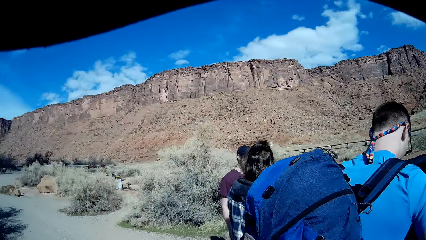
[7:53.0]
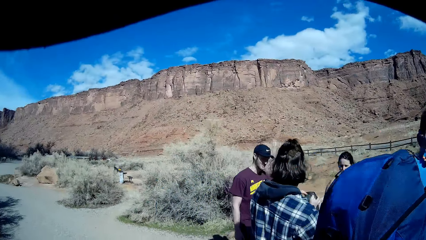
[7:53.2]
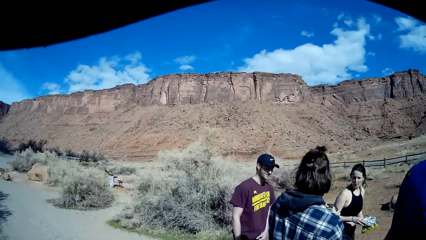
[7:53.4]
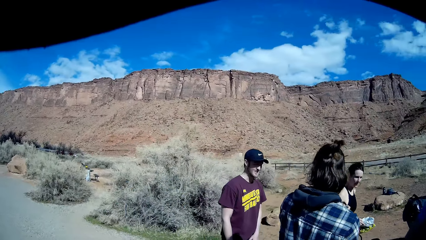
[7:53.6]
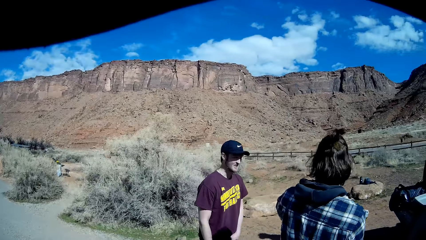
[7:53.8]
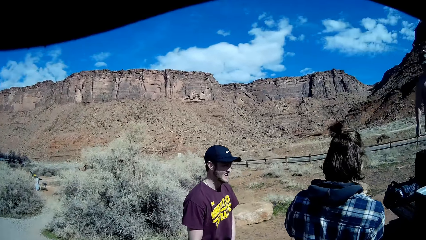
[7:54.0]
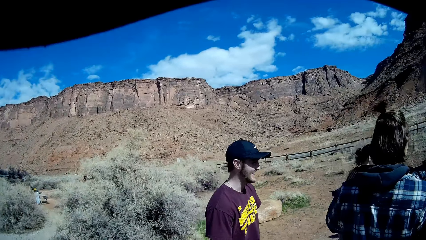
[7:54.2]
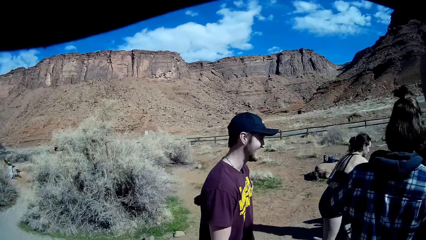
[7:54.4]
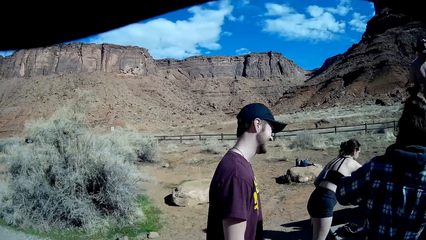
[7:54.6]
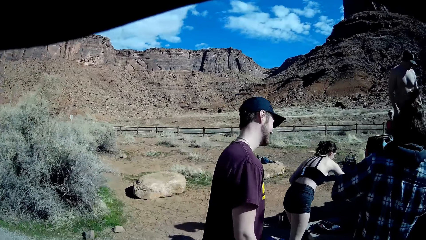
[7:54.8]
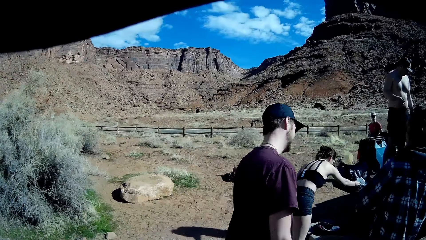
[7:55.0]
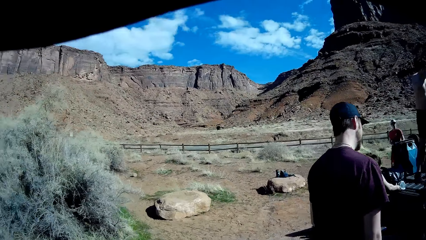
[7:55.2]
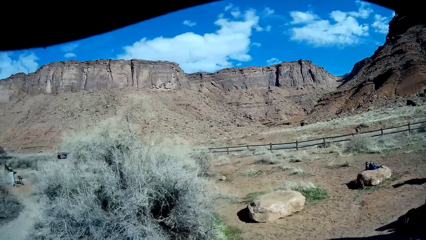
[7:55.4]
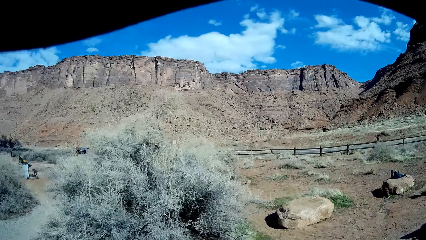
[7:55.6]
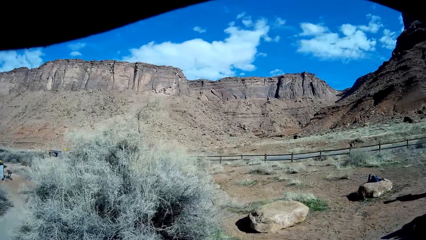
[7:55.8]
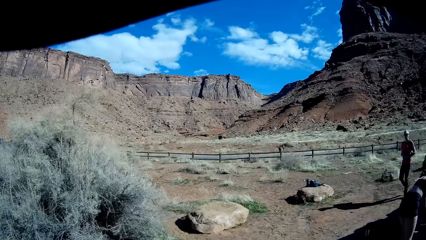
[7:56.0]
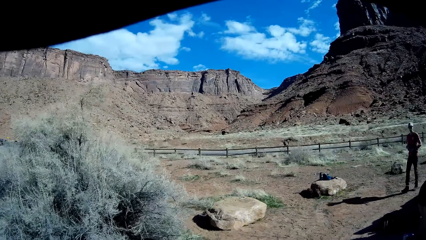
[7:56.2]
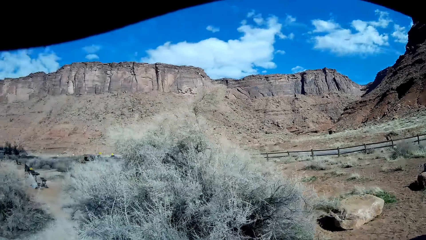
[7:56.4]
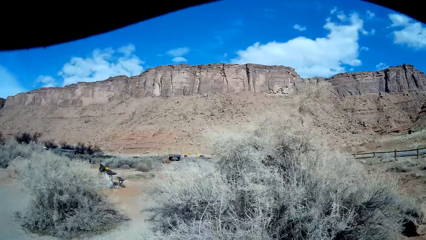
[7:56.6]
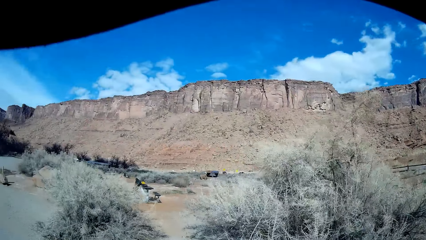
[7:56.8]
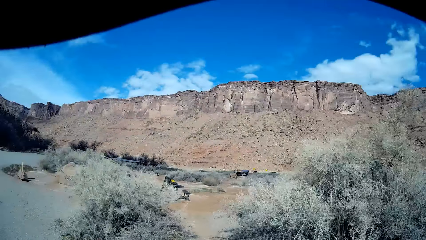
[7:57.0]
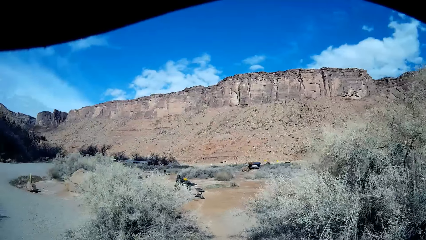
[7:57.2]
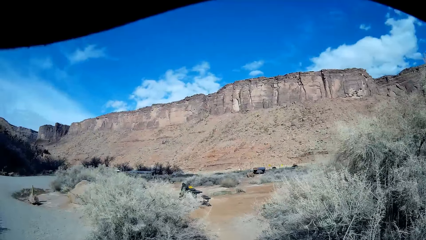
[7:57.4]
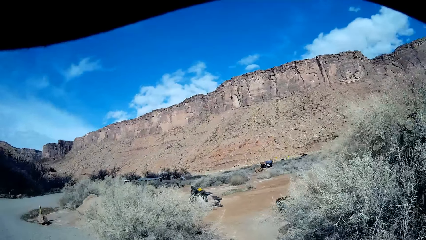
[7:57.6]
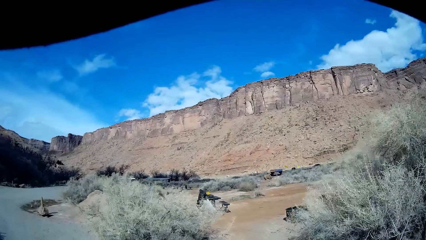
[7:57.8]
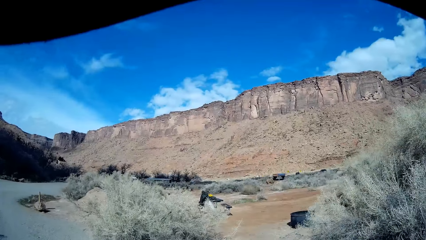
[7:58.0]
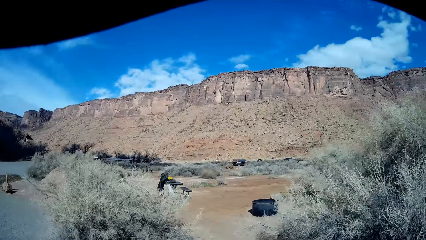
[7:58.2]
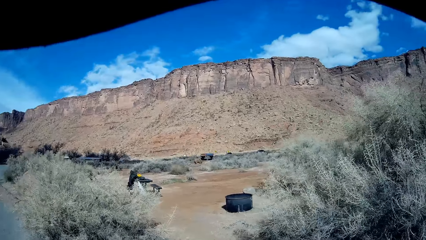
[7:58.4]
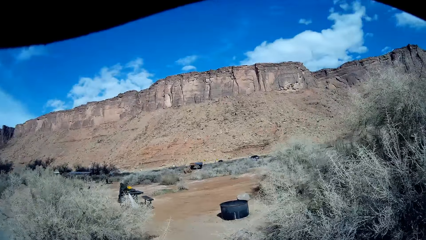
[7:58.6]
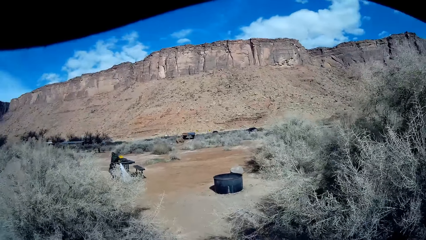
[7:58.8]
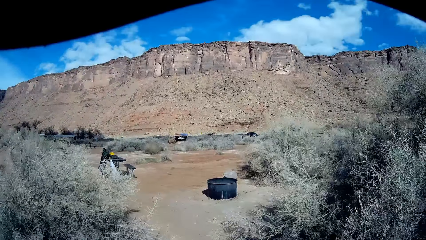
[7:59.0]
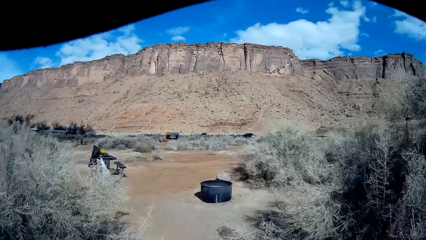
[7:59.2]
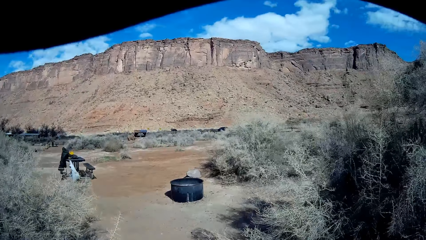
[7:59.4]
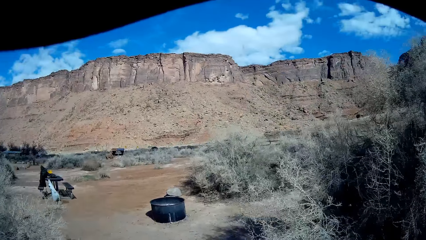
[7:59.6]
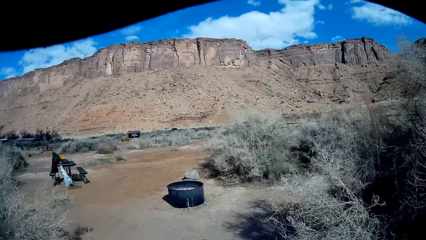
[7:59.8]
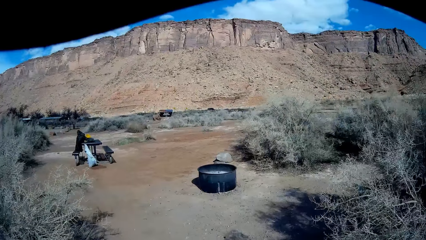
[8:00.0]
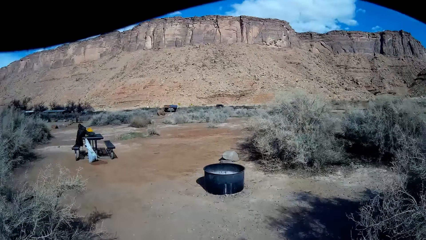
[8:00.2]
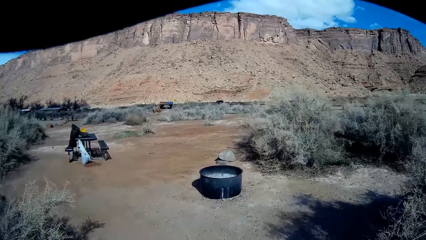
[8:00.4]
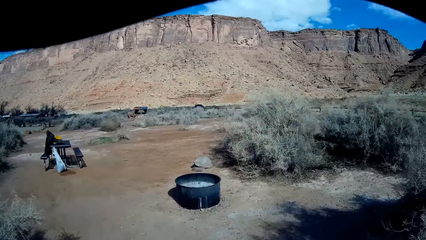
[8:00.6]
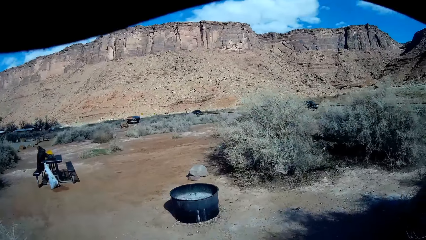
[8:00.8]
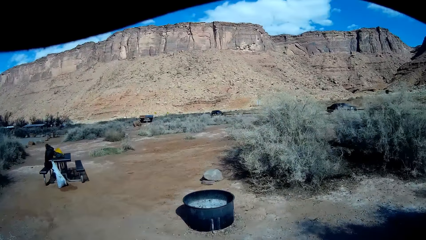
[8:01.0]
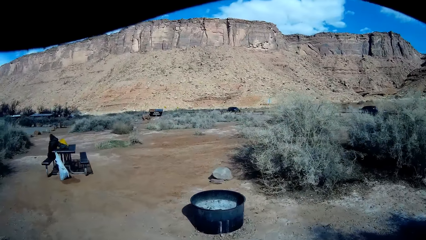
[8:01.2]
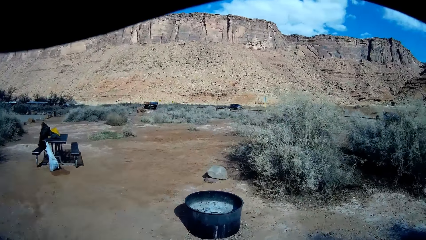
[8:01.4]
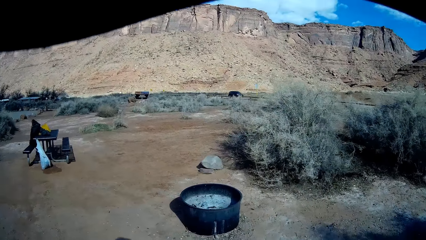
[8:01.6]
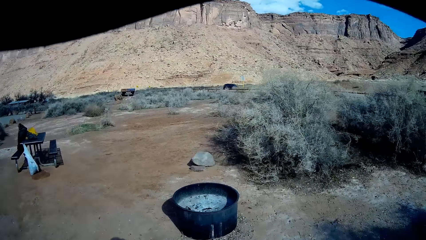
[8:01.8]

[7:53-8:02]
The camera wearer walks around the field. They walk towards a bush.
